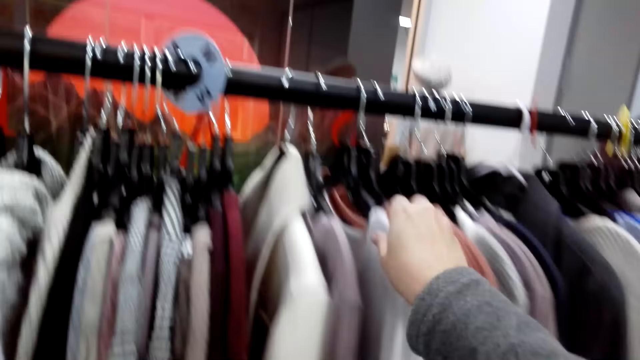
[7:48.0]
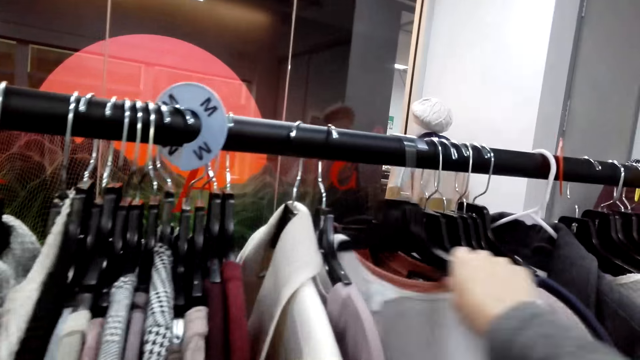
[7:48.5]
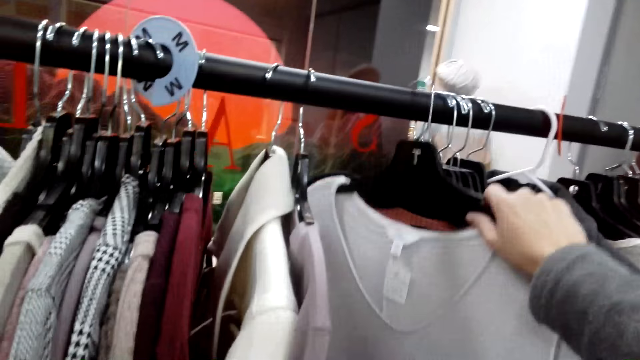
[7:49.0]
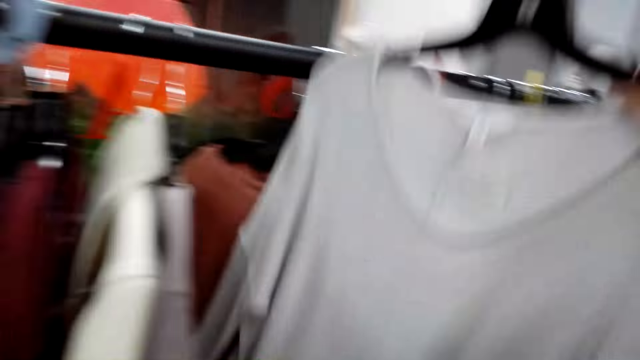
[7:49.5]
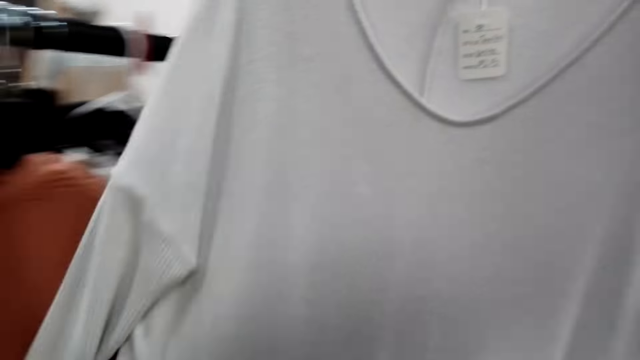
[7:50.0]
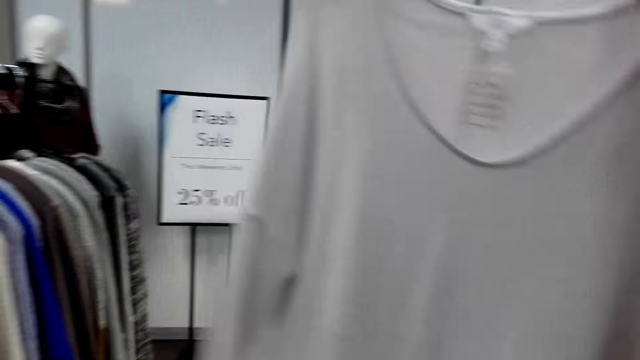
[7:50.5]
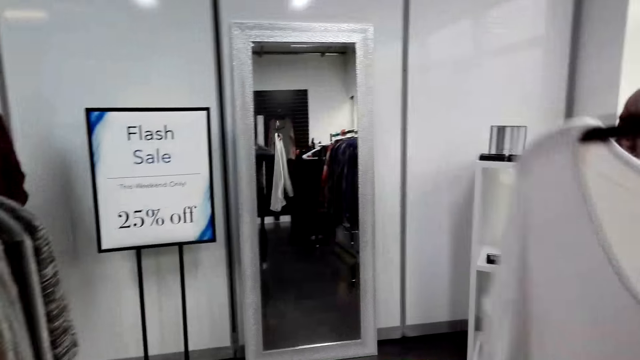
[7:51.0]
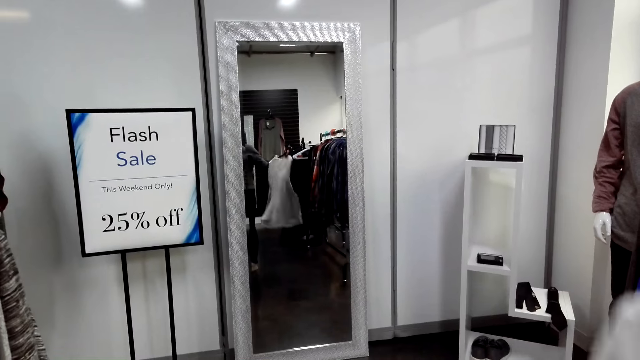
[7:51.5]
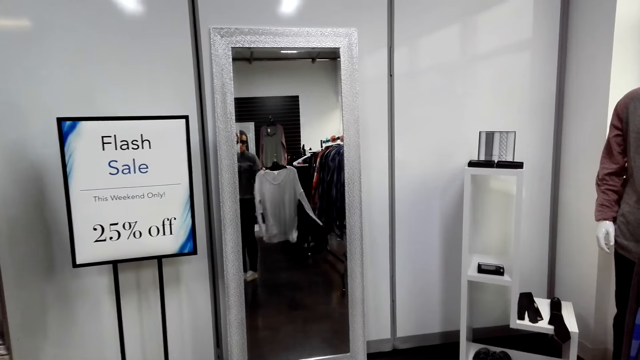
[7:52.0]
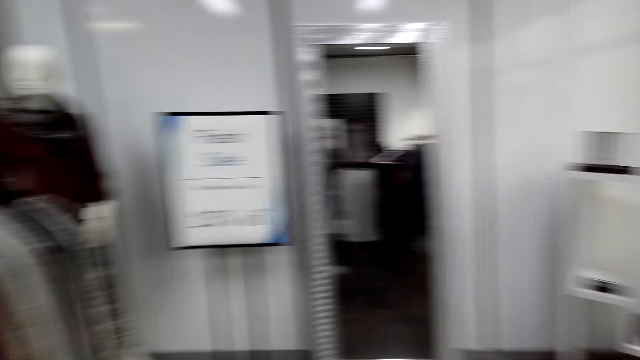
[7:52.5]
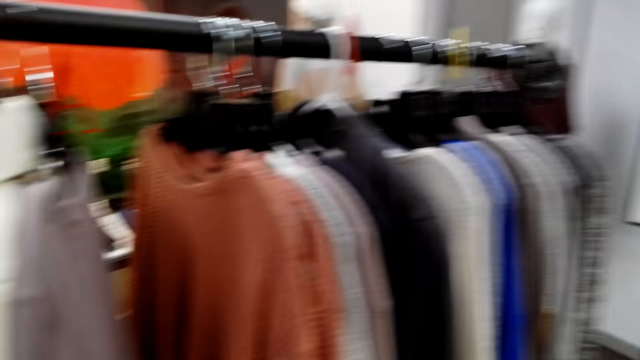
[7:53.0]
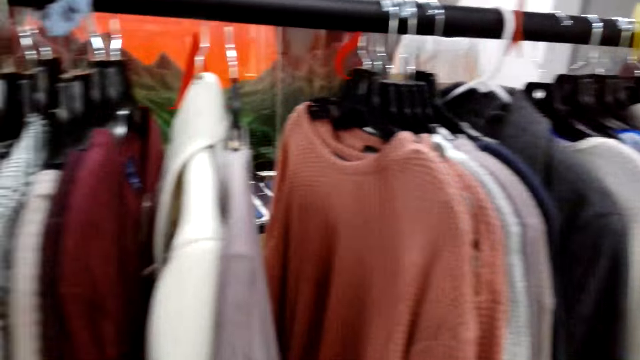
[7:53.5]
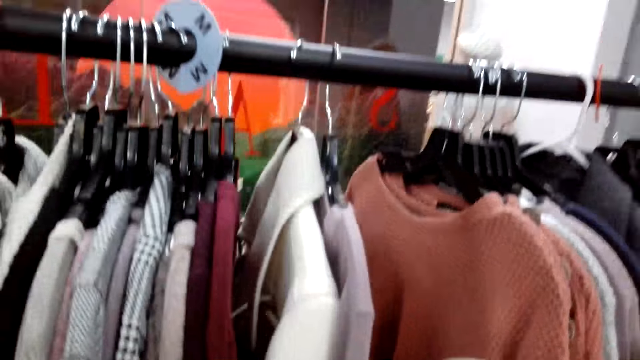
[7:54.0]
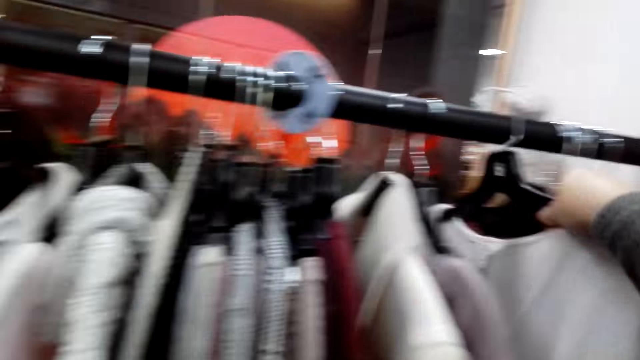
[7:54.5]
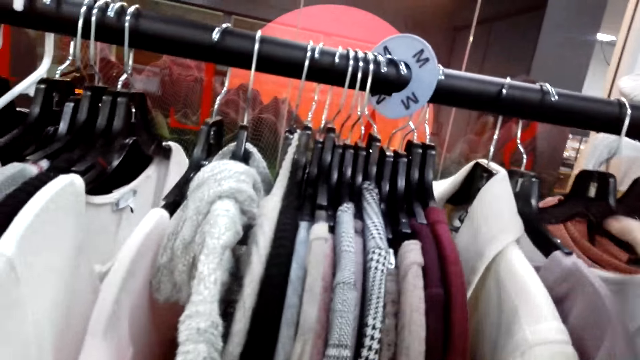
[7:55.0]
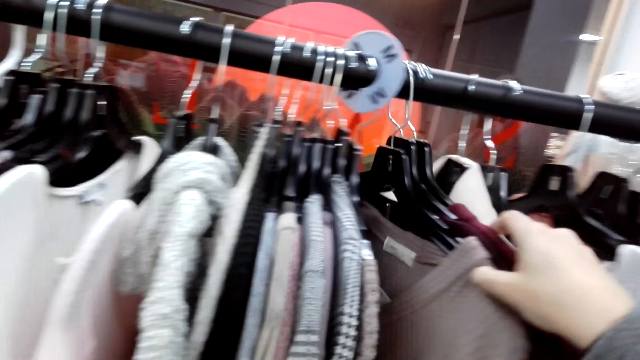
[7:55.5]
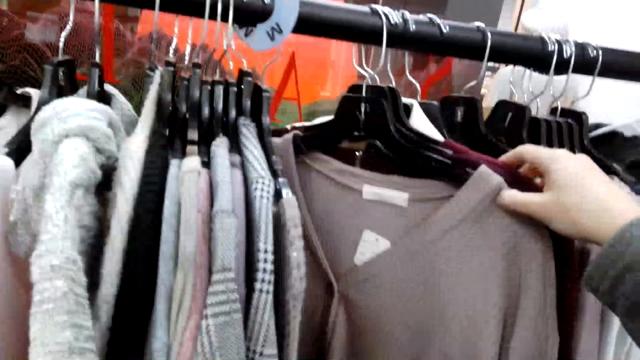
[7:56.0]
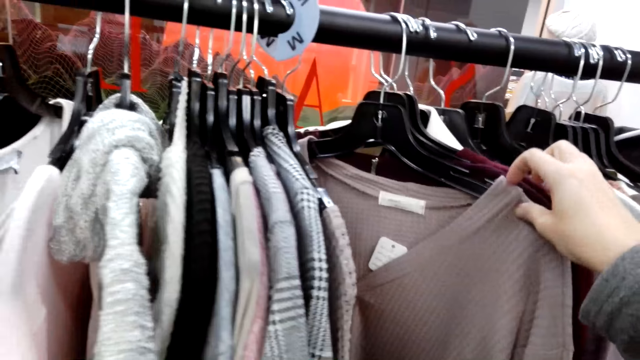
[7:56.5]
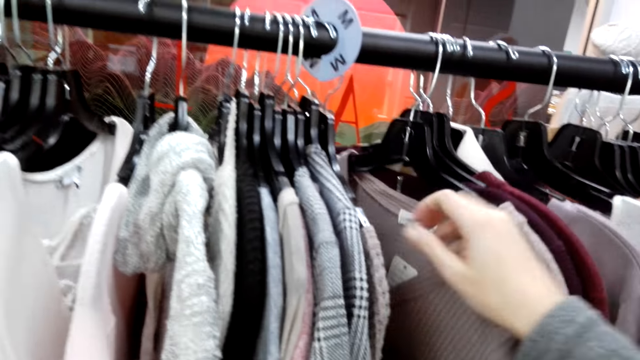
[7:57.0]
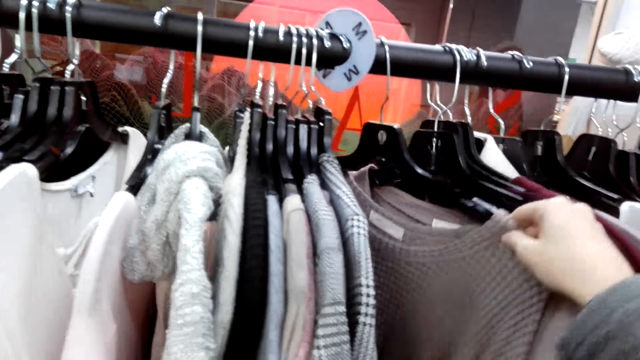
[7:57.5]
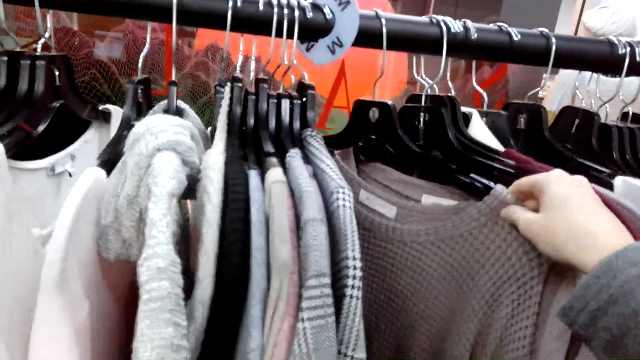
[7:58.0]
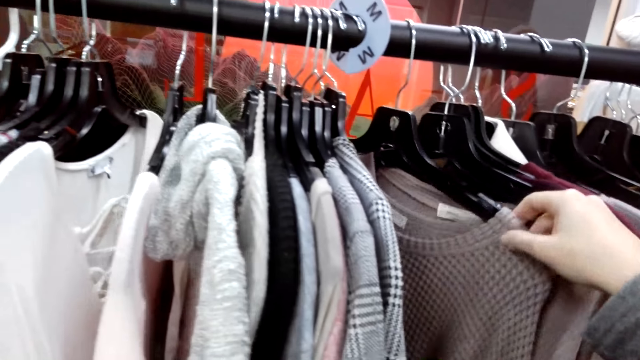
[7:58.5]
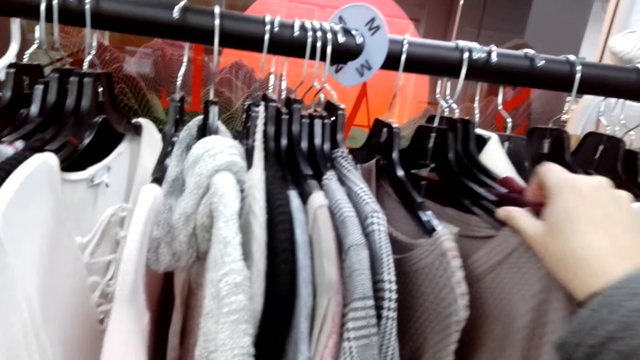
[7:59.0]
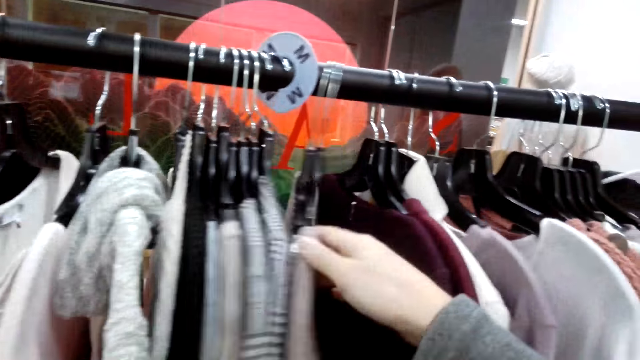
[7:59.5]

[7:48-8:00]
The camera wearer picks a top from the hanger with the right hand. They take a look at the top in the mirror. They turn towards the top. They look around. They hang the top on the hanger. They touch a cloth and push the top aside with the right hand.

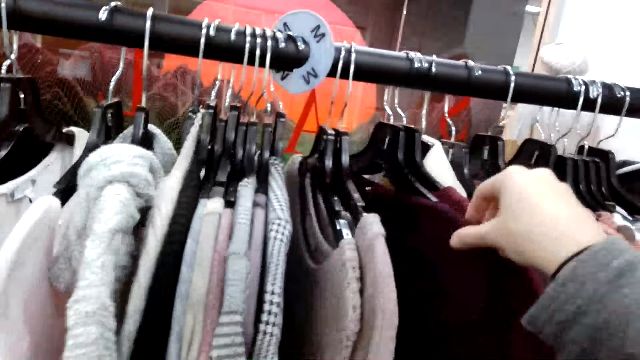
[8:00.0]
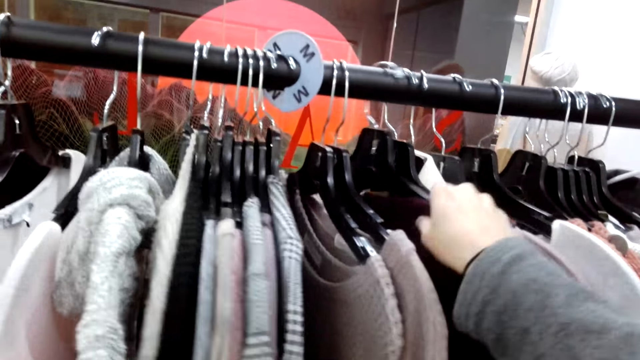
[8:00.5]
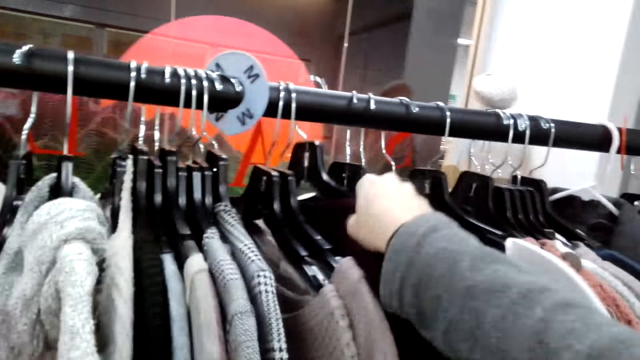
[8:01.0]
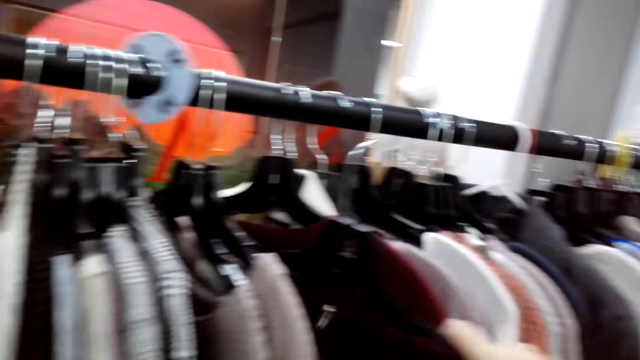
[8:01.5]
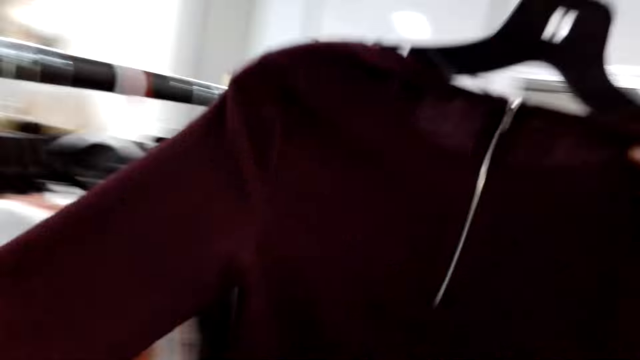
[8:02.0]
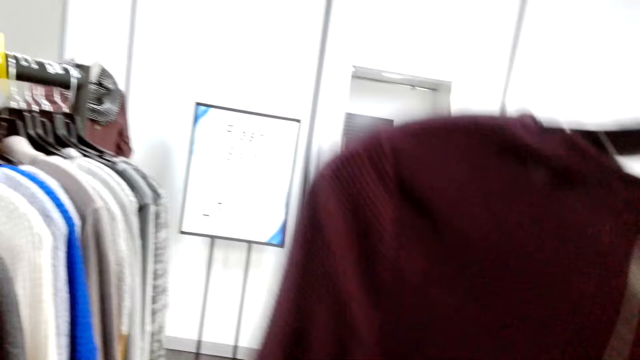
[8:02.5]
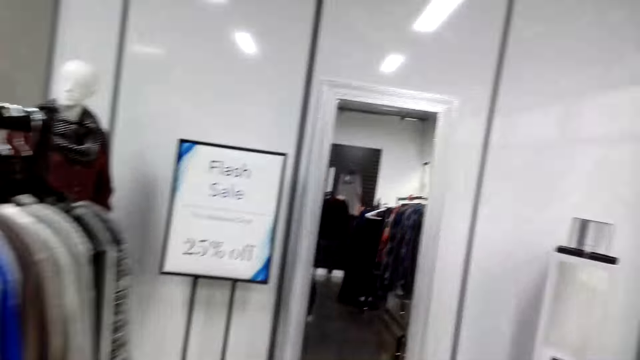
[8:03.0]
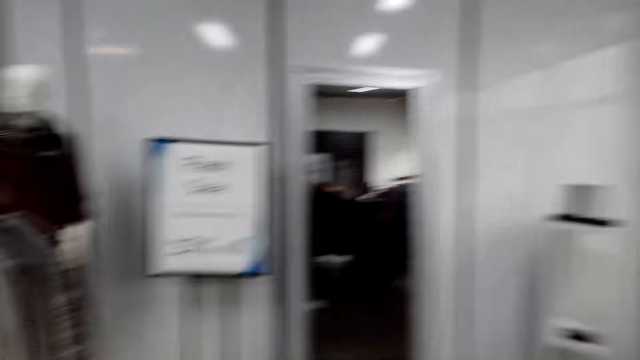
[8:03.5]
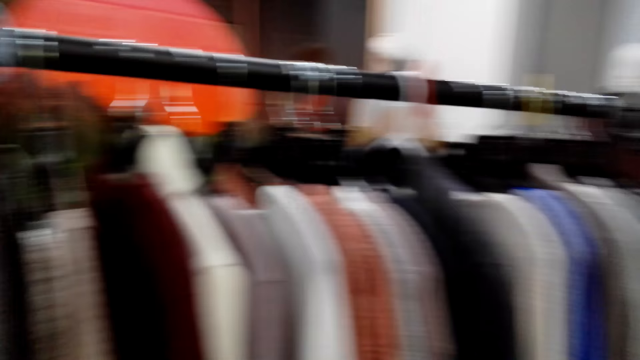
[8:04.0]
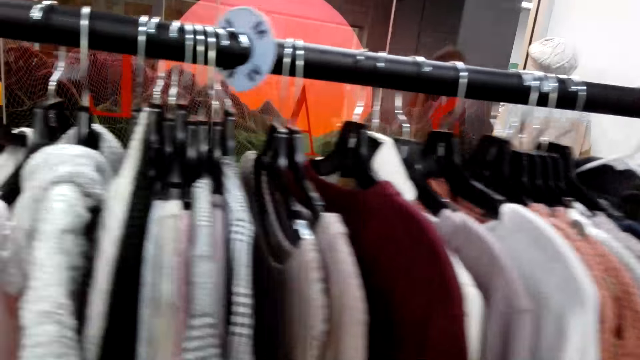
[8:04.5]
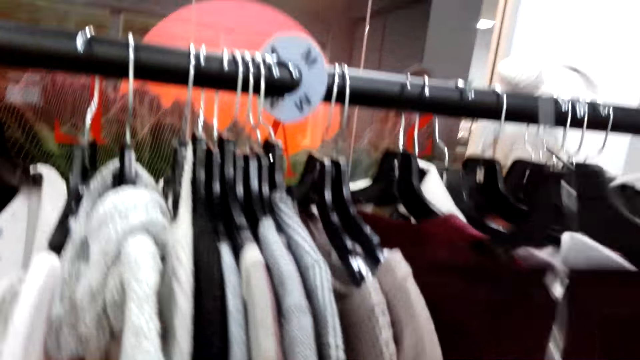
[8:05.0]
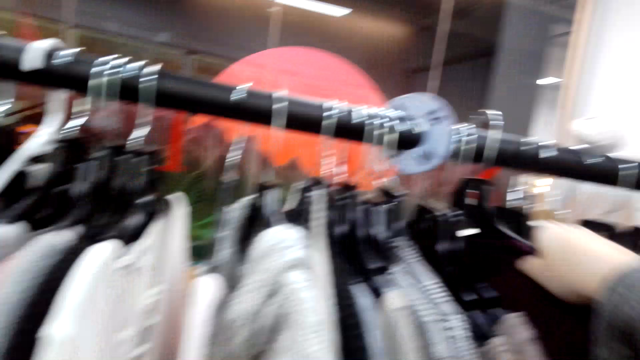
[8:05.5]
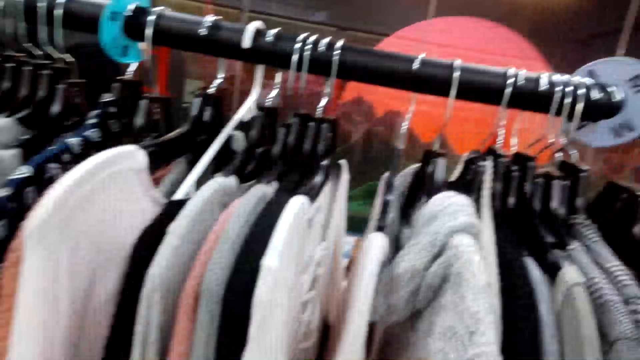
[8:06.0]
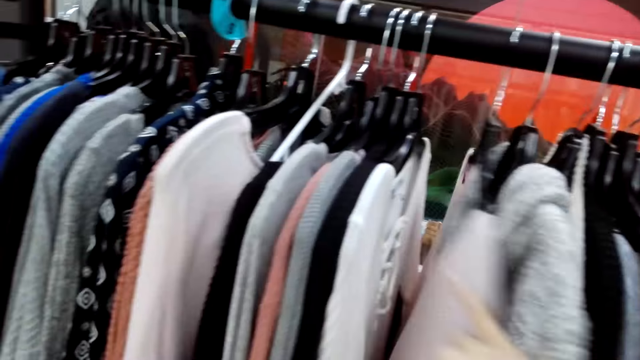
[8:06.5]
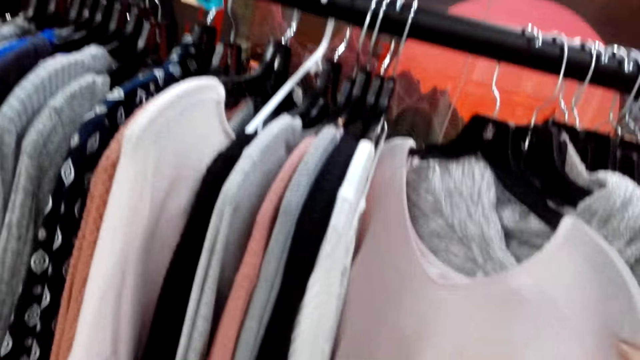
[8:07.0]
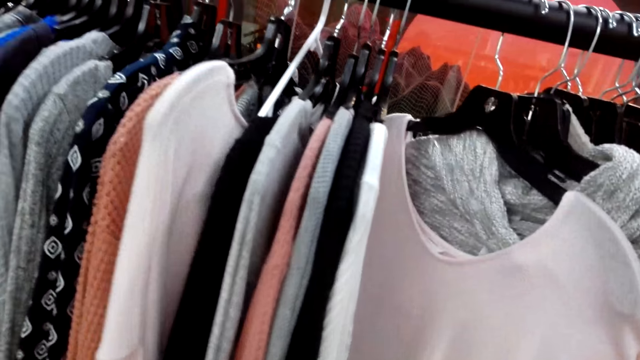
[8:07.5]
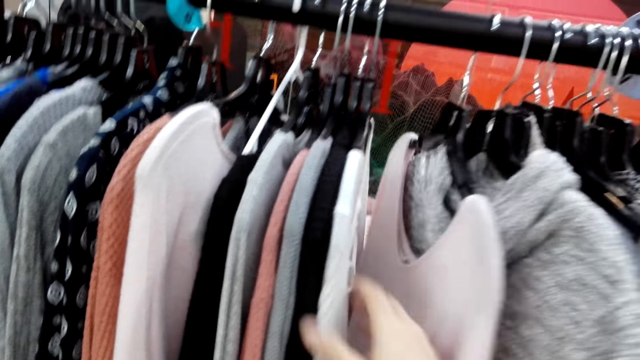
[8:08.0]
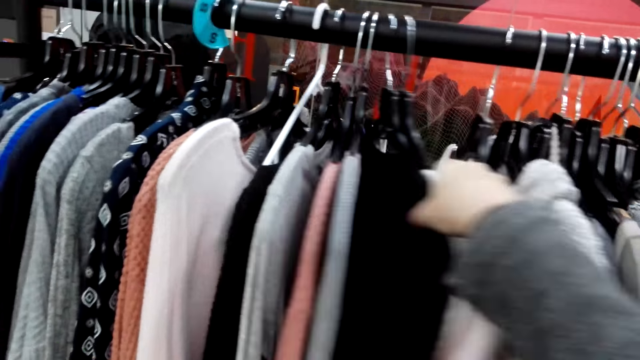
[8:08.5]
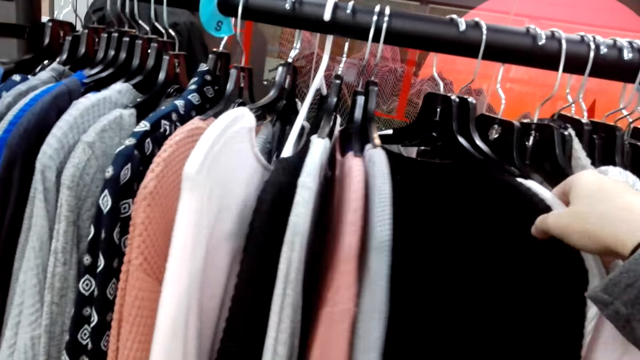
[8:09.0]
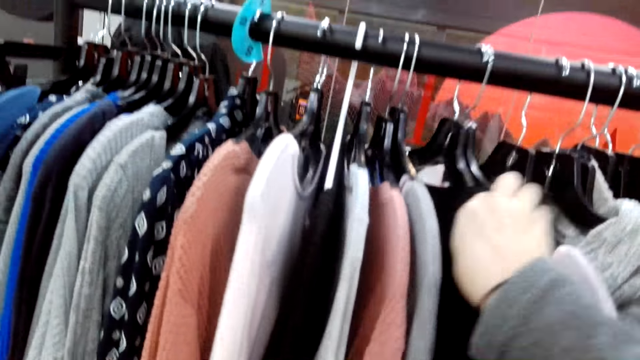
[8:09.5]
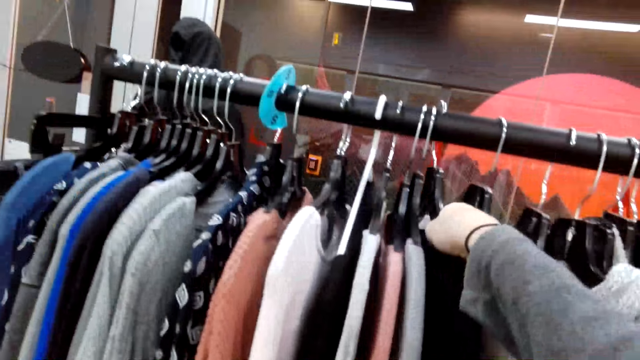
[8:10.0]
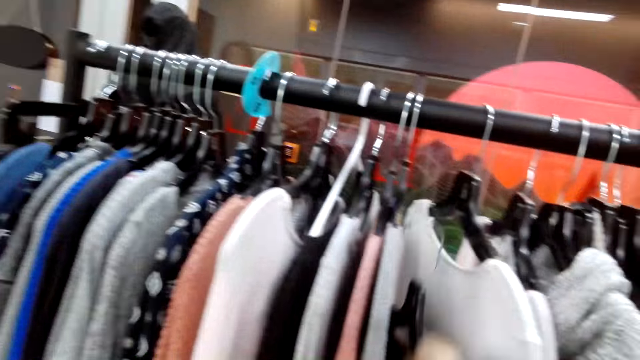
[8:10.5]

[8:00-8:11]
The camera wearer picks a top from the hanger with the right hand. They move around. They hang the top on the hanger. They push the top aside with the right hand. They touch the cloths.
